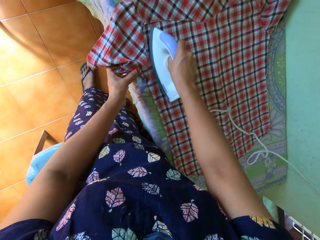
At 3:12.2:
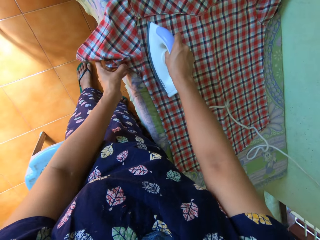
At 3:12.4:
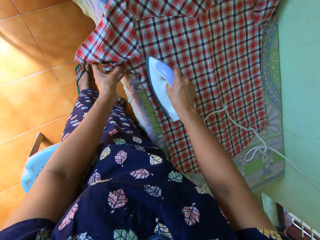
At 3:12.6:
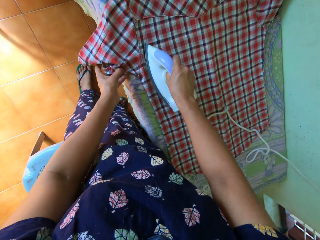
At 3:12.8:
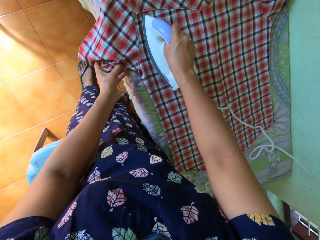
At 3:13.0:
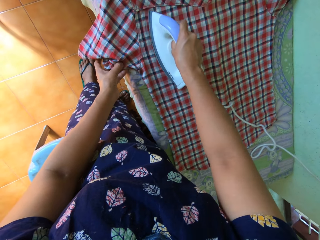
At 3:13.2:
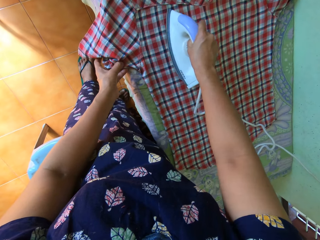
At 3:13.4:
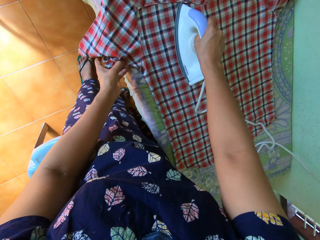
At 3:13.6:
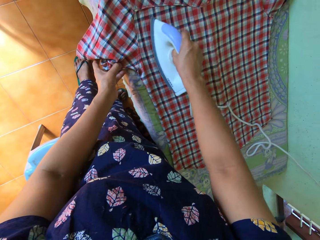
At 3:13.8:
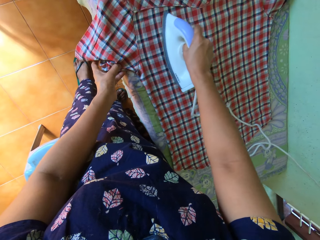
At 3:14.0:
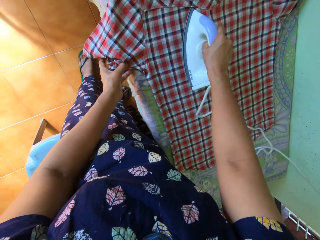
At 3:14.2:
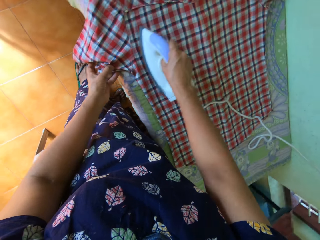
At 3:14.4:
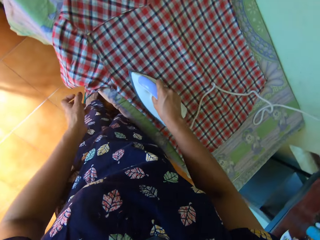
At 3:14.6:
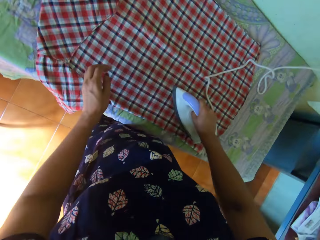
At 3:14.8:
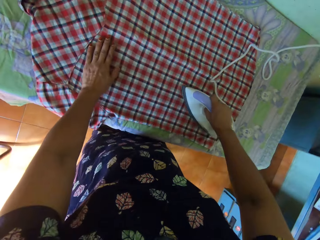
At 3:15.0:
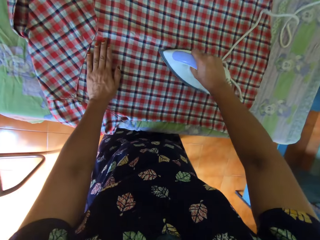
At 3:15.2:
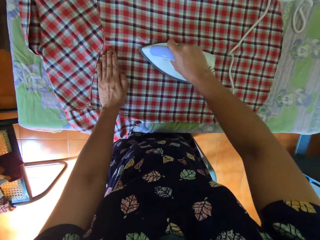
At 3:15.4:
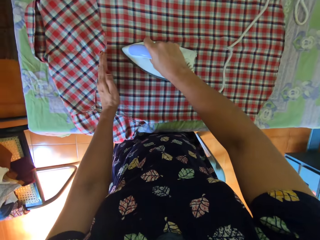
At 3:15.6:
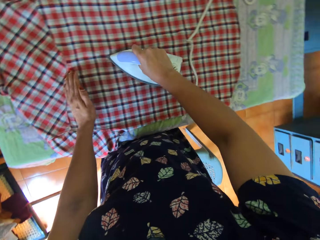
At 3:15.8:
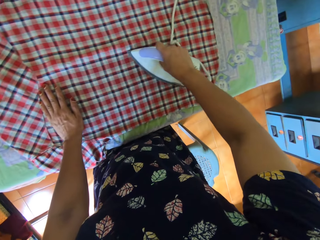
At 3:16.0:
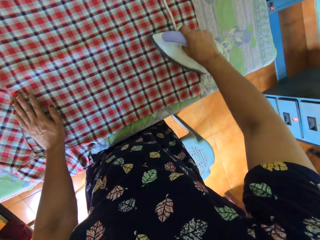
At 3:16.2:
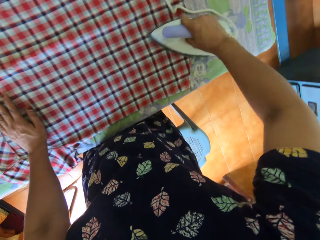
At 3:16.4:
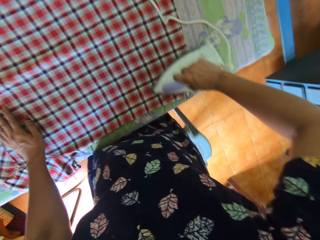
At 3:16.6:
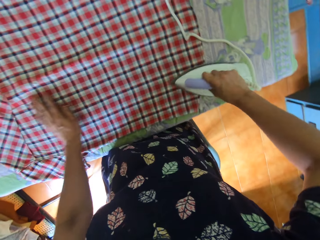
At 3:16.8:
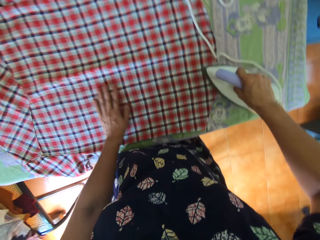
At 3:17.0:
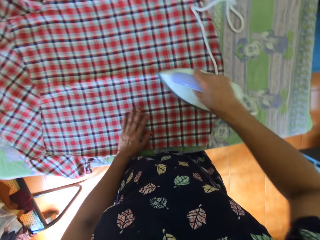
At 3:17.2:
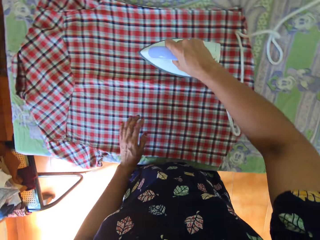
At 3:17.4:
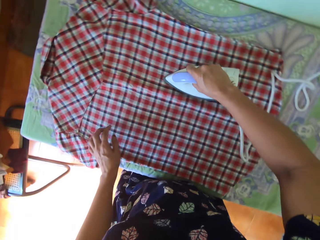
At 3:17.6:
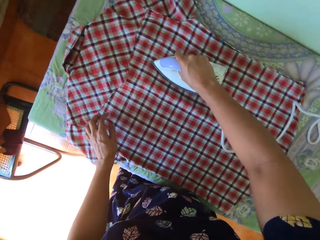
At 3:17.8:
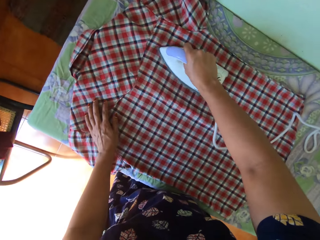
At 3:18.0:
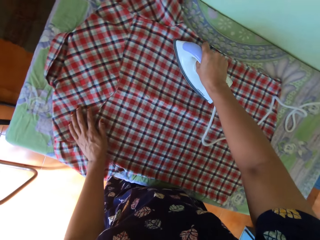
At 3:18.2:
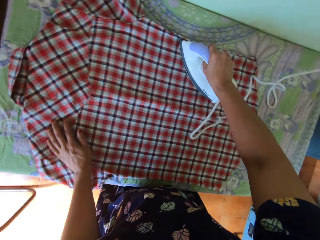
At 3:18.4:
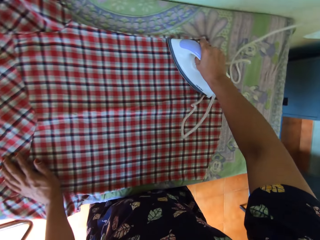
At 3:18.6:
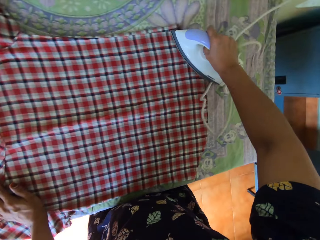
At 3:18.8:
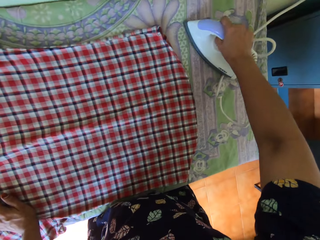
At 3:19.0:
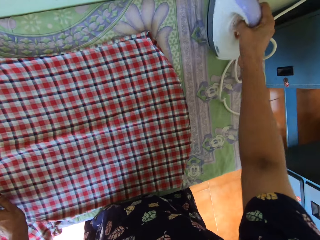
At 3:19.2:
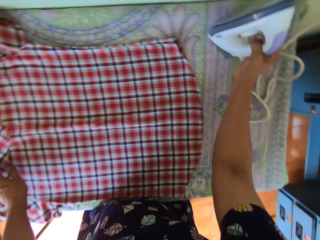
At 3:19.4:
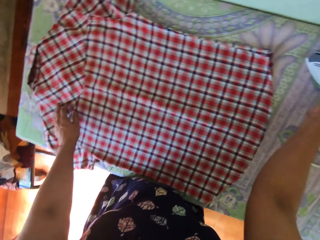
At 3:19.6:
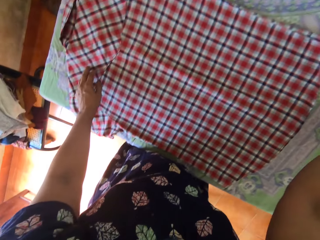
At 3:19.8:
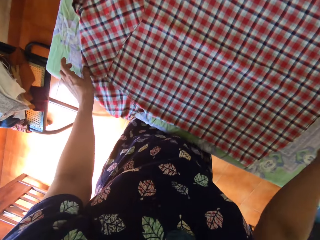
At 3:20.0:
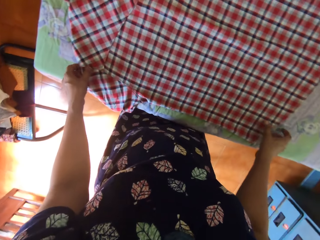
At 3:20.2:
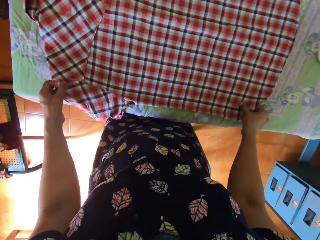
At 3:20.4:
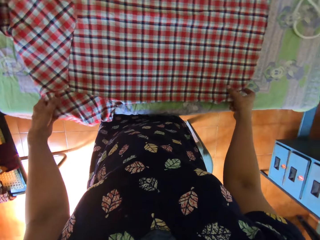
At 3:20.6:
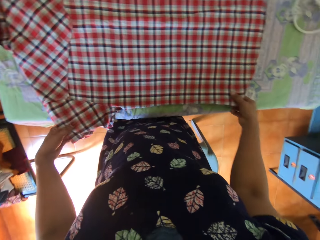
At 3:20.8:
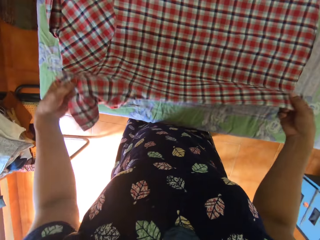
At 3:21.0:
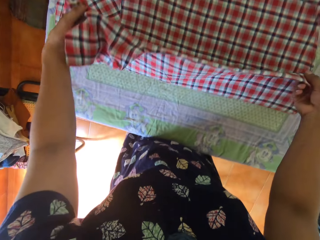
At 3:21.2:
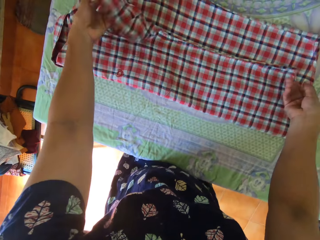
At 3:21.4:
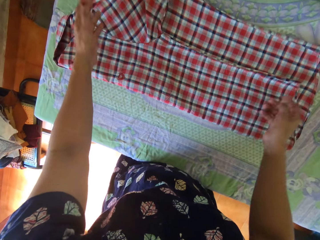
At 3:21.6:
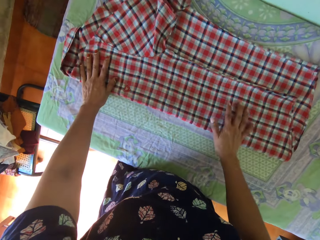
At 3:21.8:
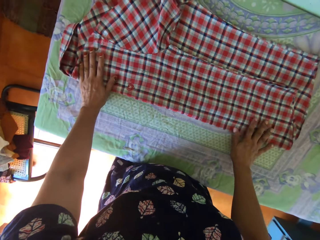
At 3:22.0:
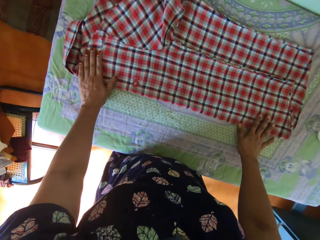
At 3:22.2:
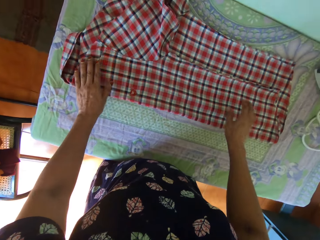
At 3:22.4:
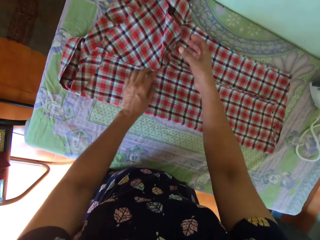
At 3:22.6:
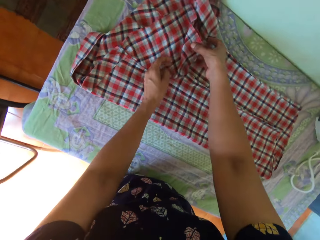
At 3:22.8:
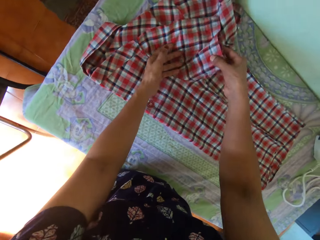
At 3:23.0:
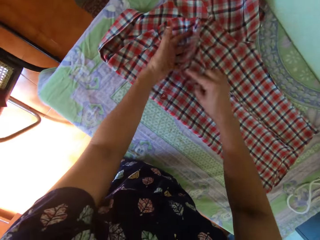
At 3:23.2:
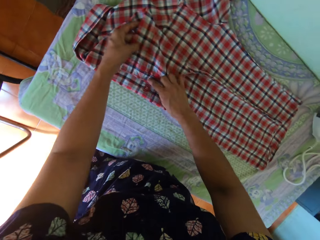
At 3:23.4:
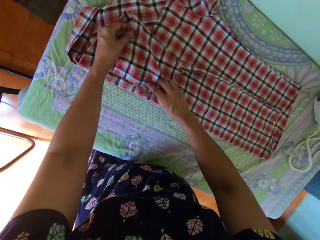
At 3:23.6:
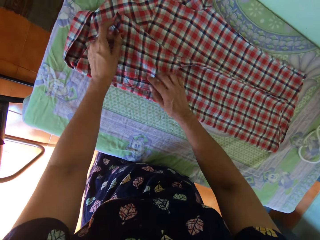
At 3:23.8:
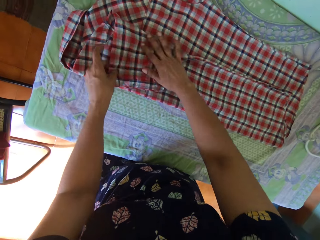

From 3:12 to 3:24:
The camera wearer adjusts the shirt on the table with her left hand. She drops the iron on the table. She folds the shirt on the table with both her hands.

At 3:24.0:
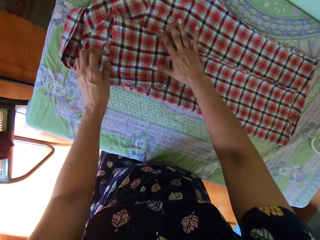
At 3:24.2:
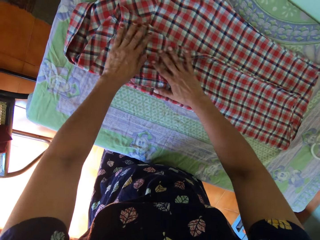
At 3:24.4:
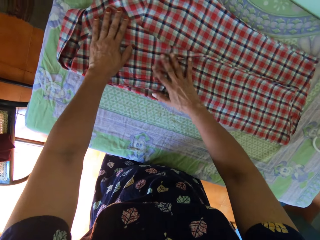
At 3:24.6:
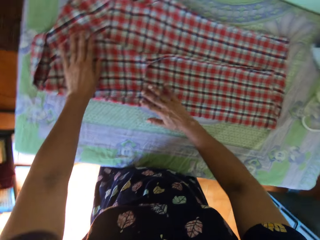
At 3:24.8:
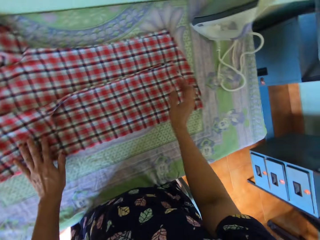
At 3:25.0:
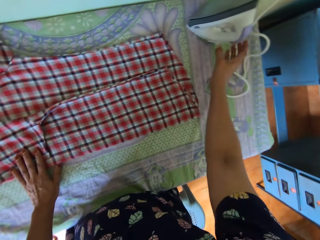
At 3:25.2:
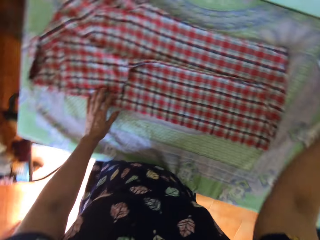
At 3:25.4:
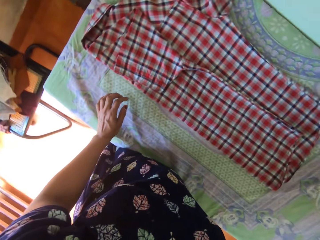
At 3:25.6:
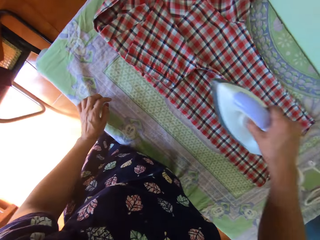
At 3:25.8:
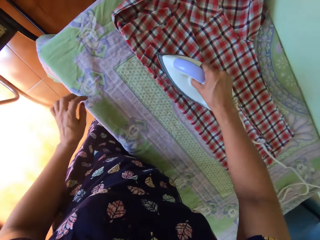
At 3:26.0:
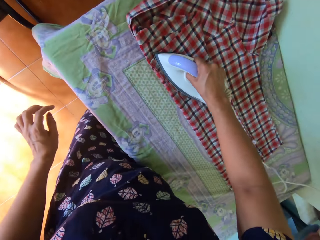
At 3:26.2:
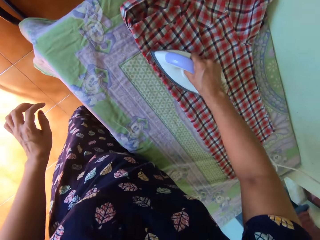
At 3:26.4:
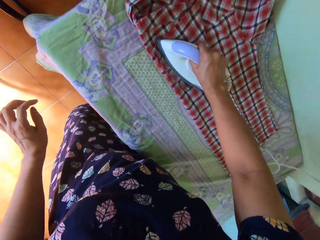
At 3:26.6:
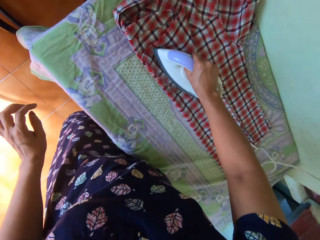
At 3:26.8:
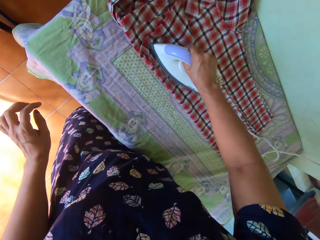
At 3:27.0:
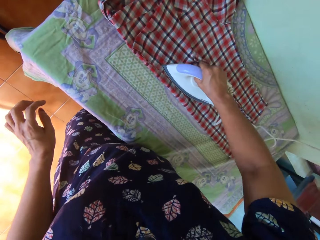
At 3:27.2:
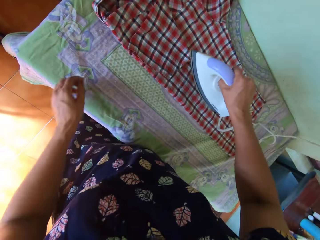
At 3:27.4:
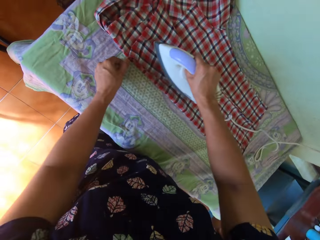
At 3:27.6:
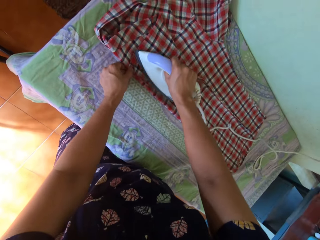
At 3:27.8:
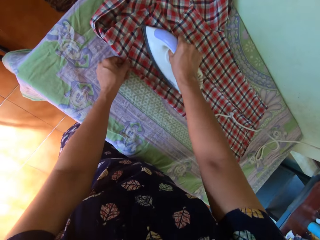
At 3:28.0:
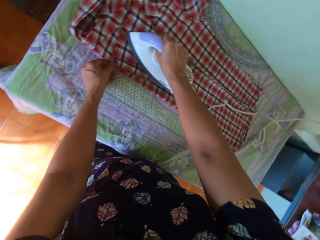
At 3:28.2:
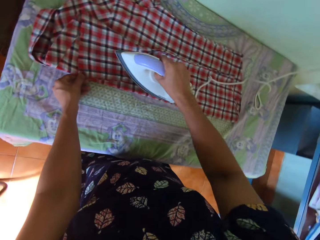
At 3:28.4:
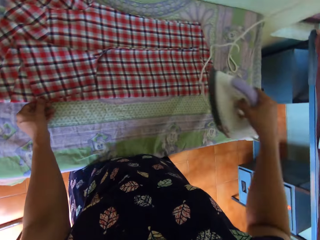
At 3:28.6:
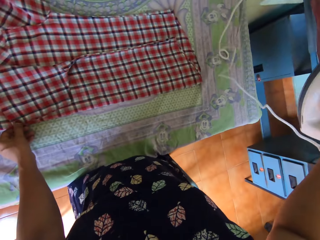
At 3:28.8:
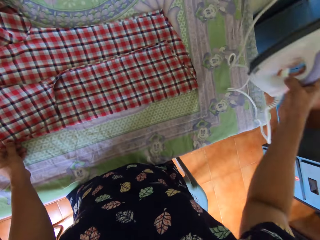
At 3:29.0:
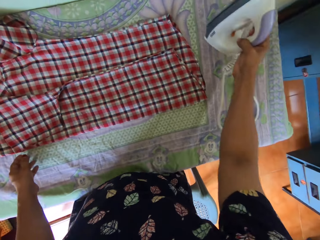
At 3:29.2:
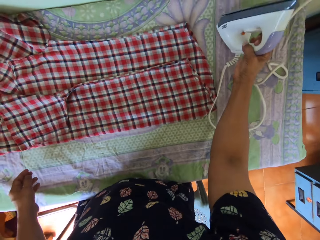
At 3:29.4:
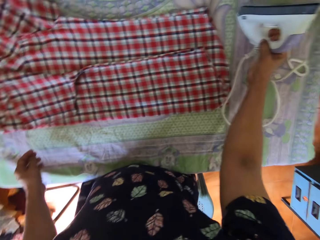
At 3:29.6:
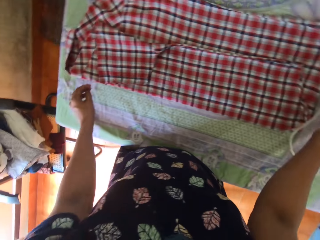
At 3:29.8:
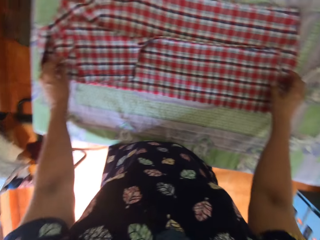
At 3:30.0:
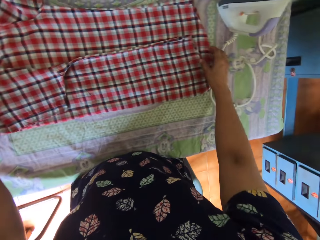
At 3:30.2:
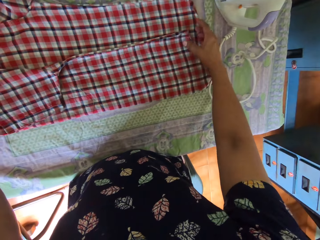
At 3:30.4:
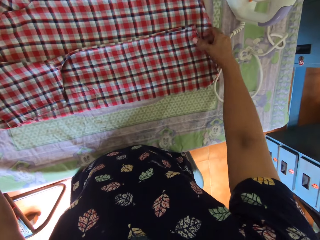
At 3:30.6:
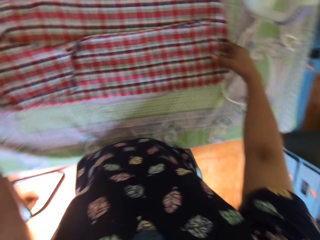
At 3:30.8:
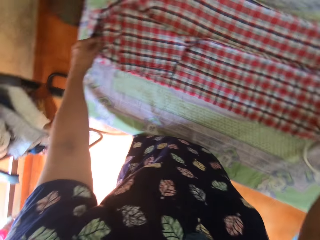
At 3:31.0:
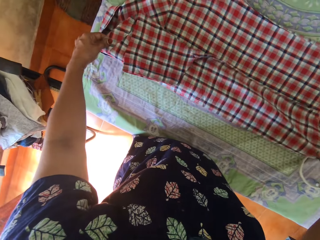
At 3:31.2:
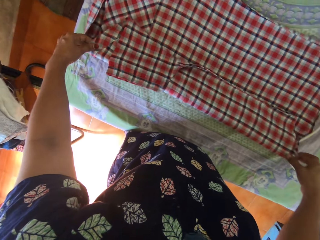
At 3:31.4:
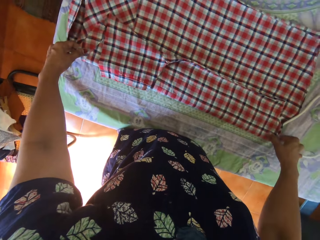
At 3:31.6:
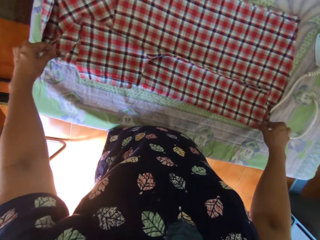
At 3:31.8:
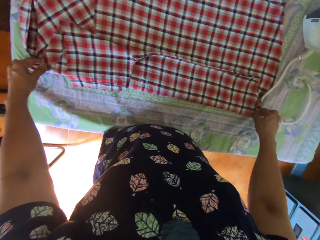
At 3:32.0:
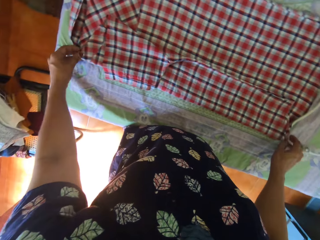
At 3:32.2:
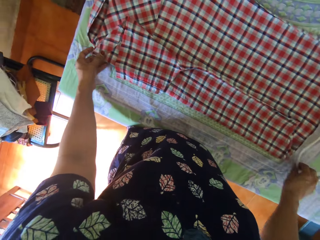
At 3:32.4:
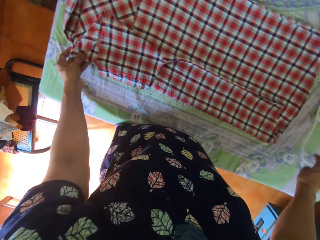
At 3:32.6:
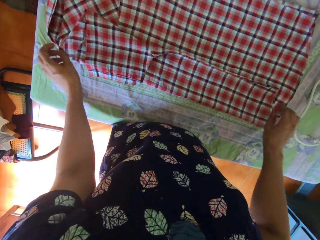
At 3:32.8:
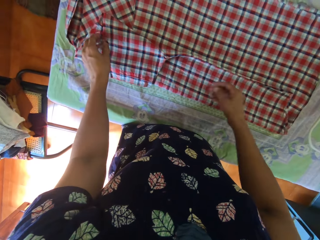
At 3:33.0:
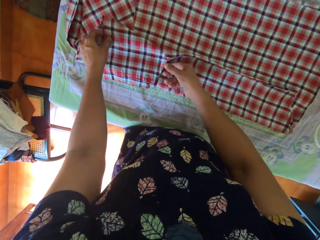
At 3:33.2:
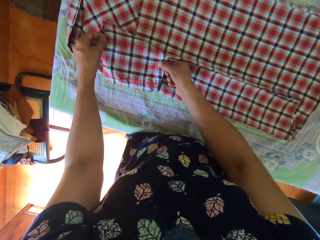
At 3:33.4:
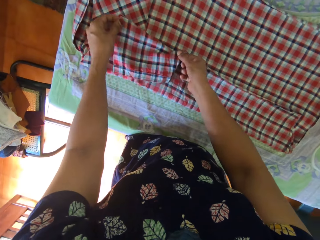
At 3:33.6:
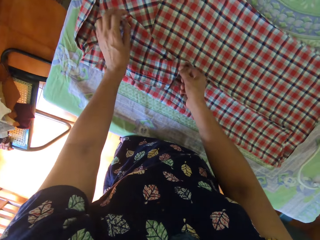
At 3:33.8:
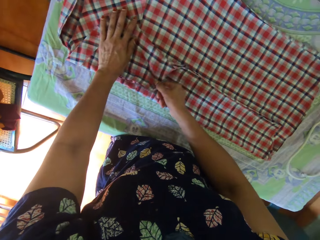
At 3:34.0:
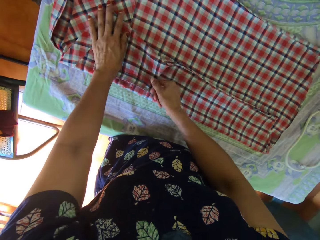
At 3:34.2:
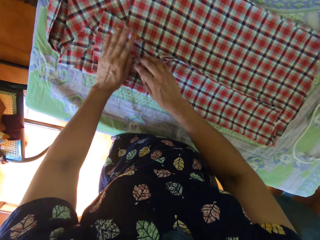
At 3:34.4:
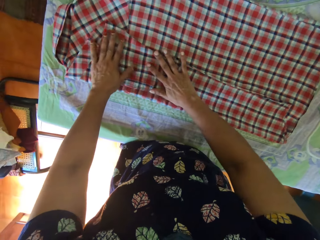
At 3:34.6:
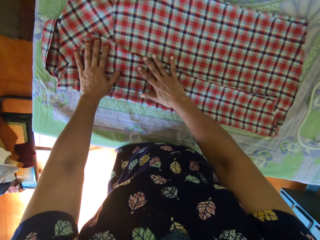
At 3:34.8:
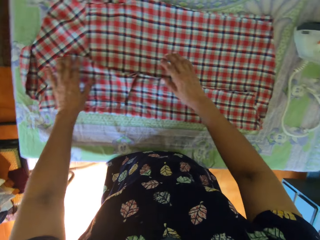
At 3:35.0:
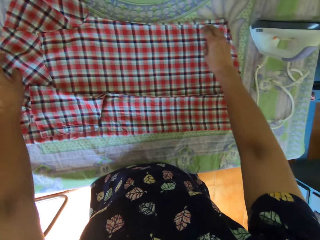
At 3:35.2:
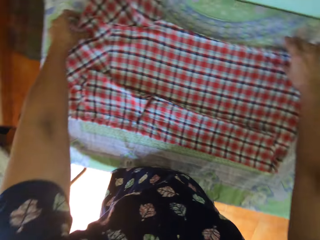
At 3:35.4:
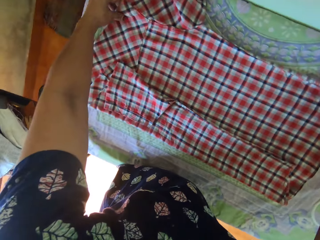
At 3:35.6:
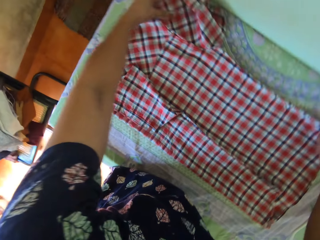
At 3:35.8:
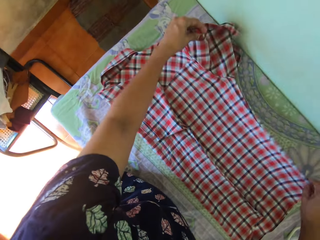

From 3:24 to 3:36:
The camera wearer picks up the iron from the table with her right hand. She irons the shirt on the table with her right hand. She drops the iron on the table. She folds the shirt on the table with both her hands. She moves the shirt.
